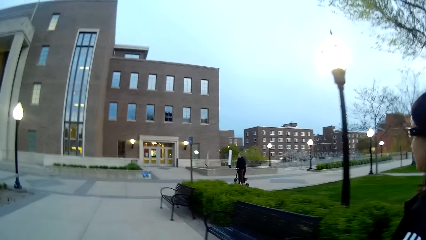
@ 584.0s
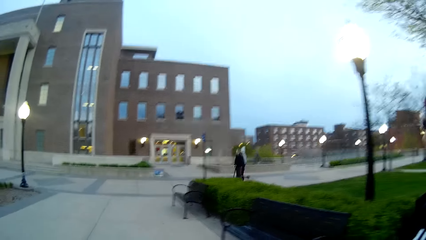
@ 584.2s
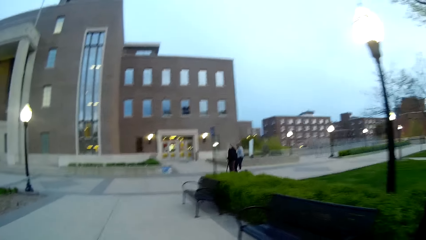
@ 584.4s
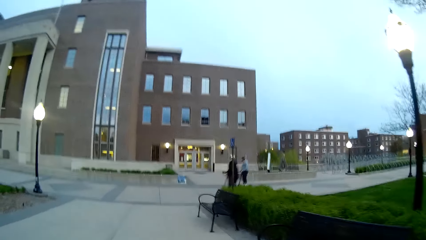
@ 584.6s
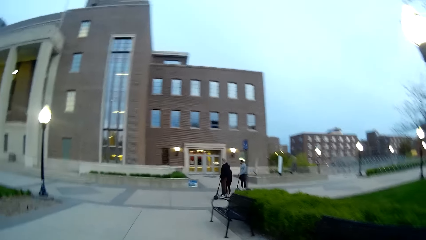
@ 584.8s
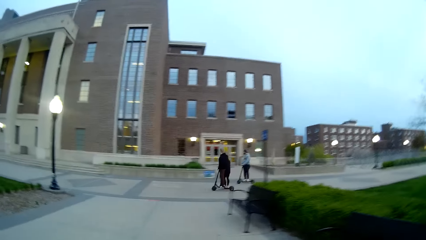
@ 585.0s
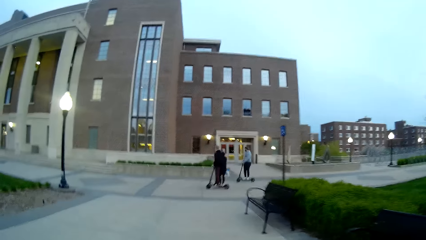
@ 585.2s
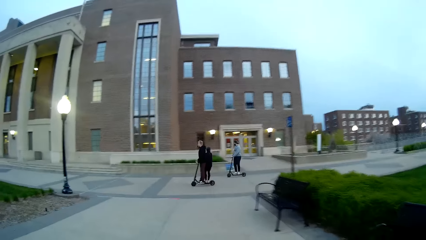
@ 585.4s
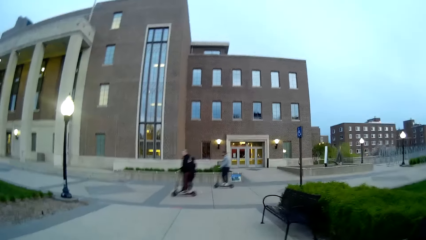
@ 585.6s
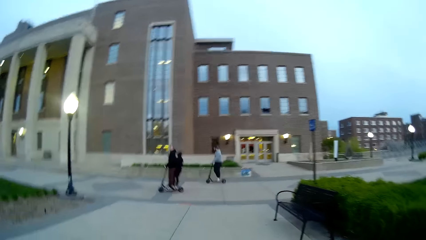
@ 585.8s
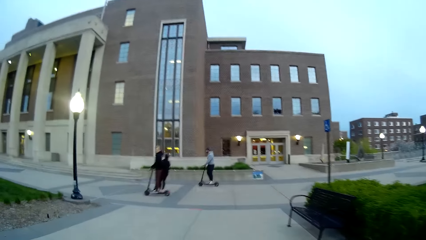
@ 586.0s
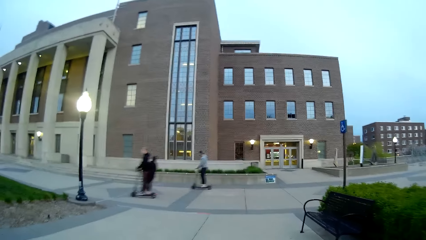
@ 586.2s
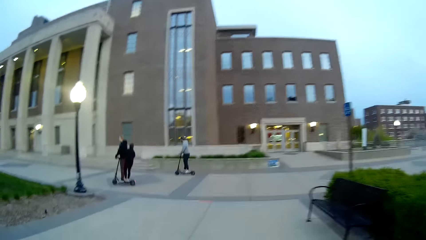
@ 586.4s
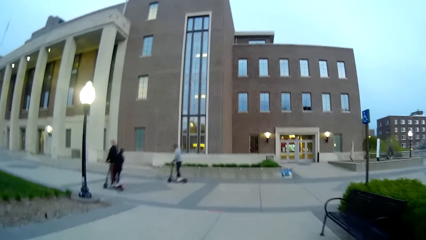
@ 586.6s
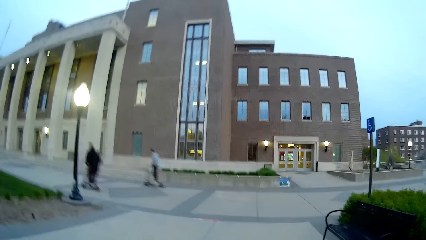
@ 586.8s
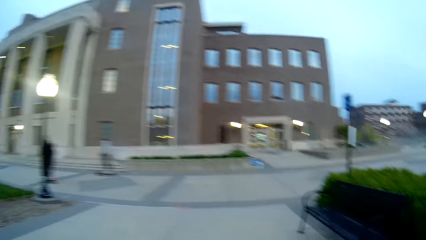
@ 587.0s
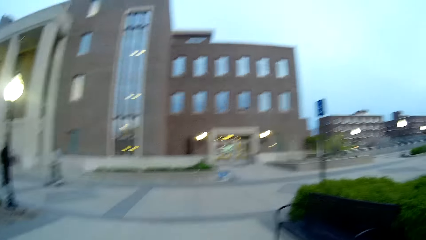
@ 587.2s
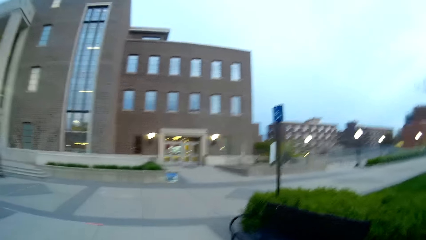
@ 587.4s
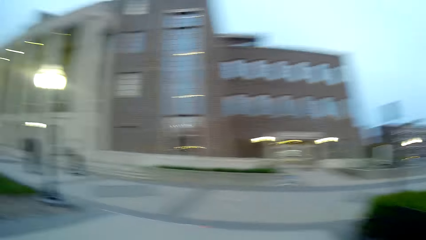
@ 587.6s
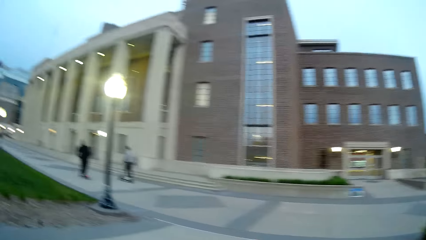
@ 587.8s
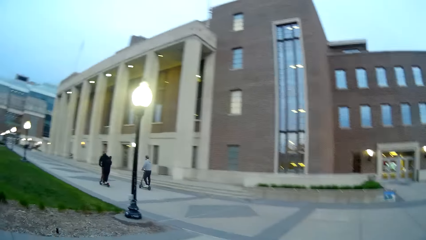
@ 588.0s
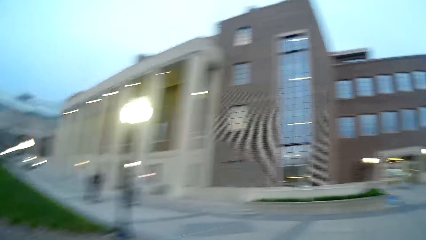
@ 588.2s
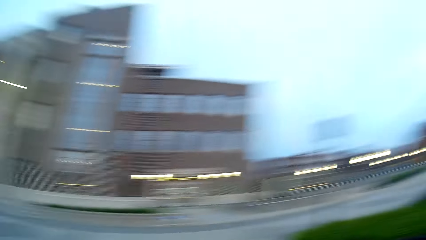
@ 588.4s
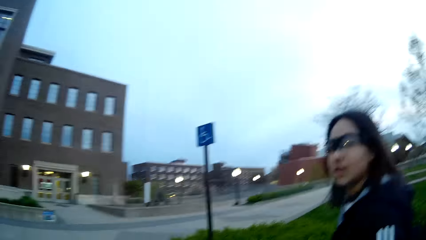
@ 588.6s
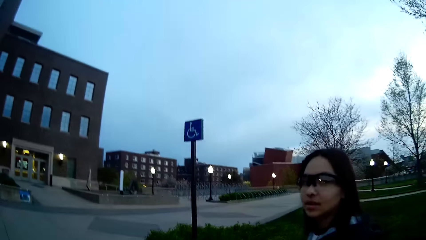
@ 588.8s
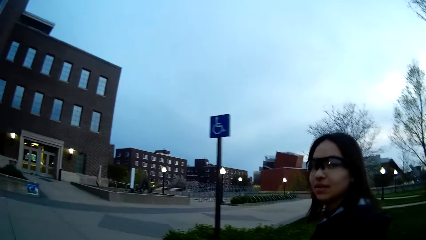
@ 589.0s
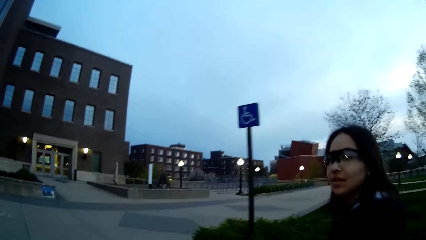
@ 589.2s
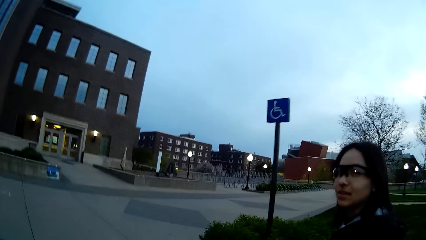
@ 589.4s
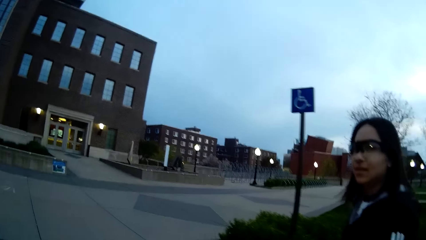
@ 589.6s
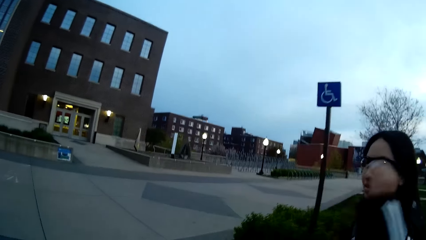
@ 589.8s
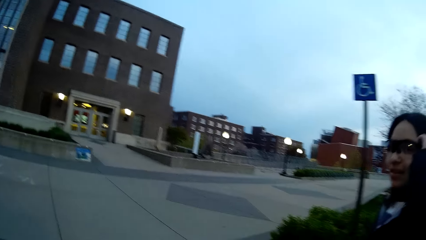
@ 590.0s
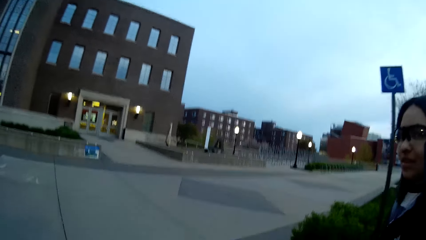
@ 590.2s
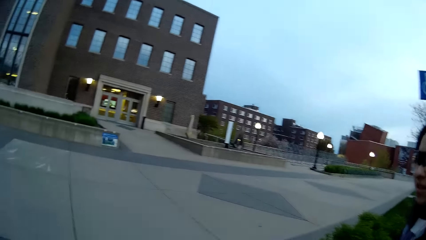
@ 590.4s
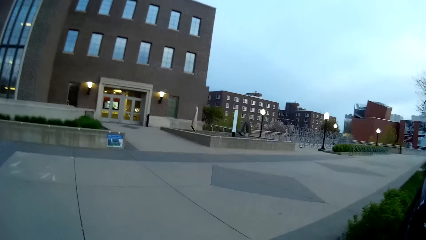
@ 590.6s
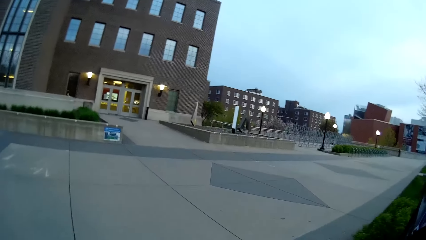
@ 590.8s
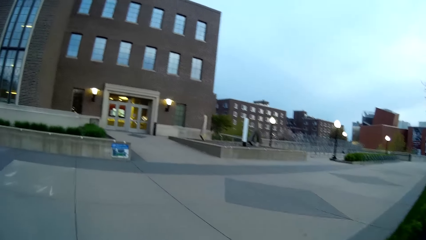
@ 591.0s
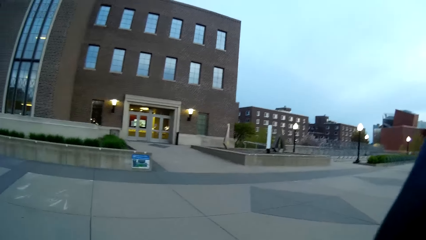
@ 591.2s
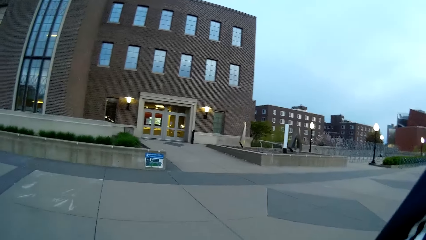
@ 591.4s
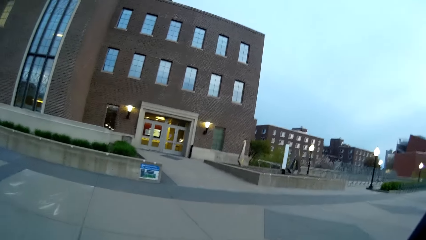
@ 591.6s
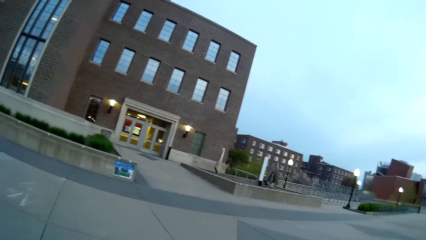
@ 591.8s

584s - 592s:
The camera wearer walks along the road. The woman looks at the camera wearer. The camera wearer walks along the road.
